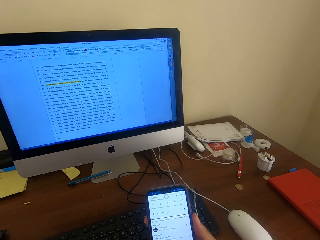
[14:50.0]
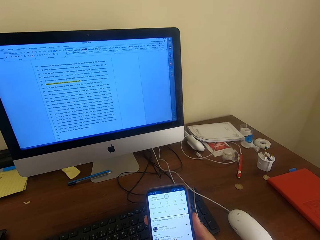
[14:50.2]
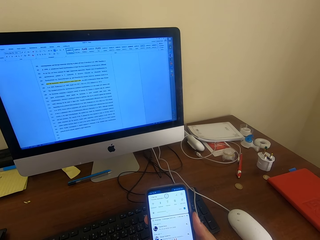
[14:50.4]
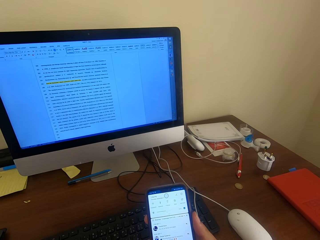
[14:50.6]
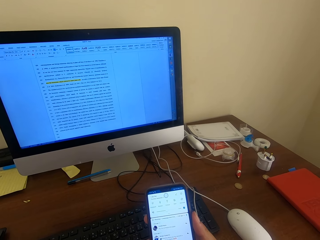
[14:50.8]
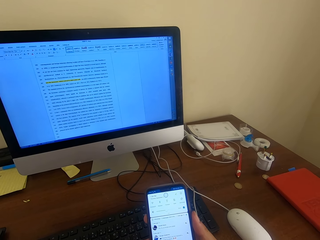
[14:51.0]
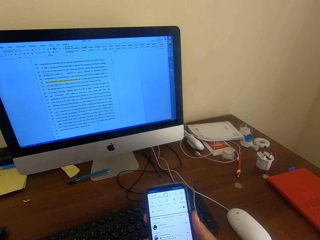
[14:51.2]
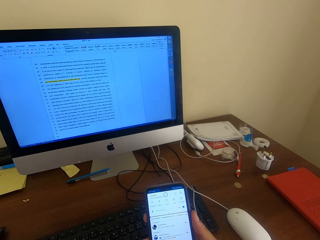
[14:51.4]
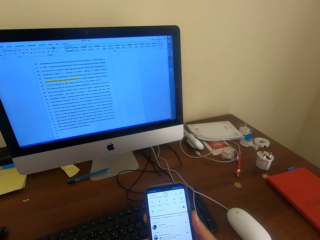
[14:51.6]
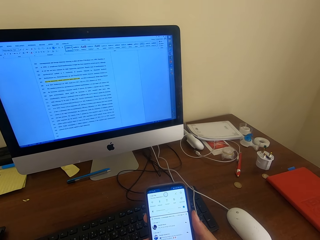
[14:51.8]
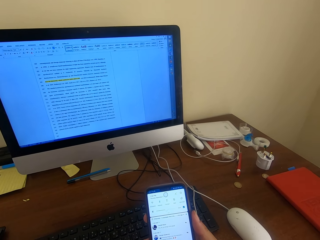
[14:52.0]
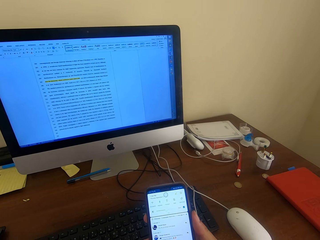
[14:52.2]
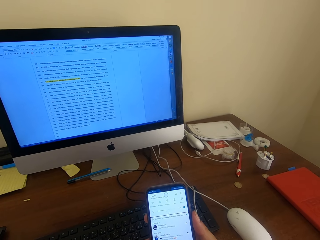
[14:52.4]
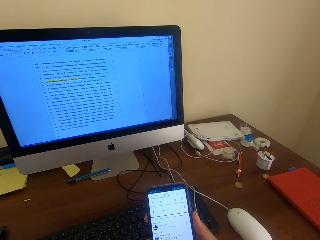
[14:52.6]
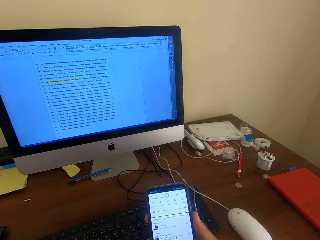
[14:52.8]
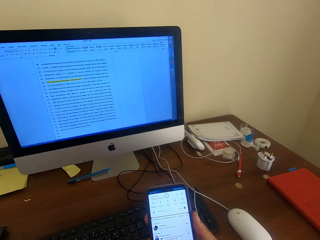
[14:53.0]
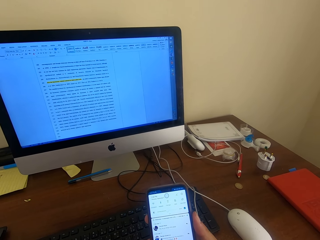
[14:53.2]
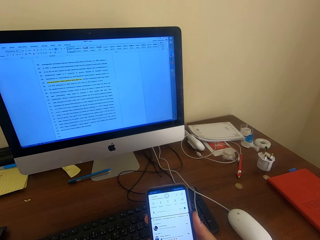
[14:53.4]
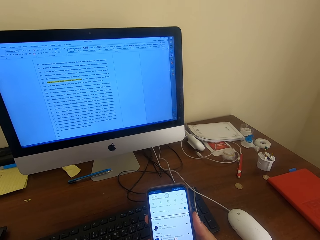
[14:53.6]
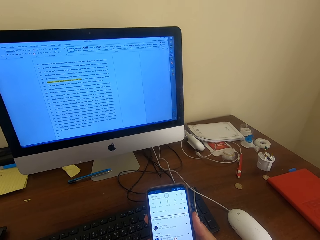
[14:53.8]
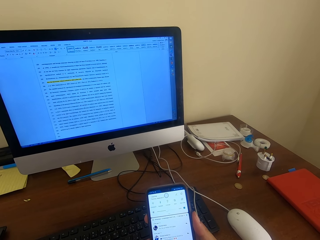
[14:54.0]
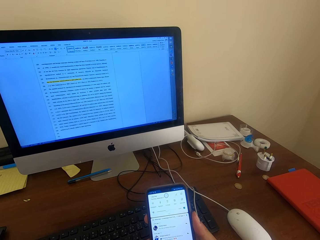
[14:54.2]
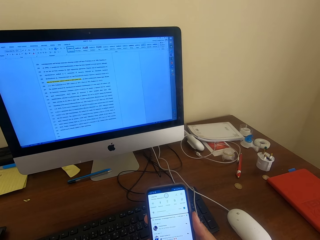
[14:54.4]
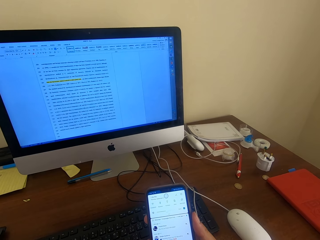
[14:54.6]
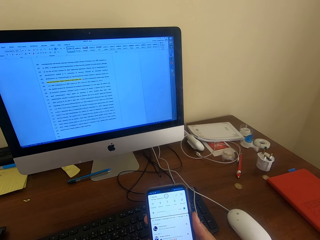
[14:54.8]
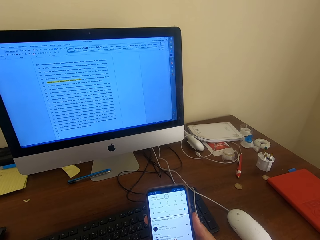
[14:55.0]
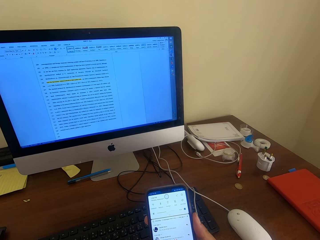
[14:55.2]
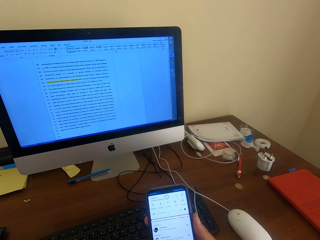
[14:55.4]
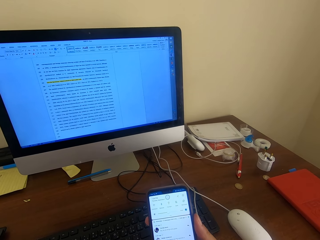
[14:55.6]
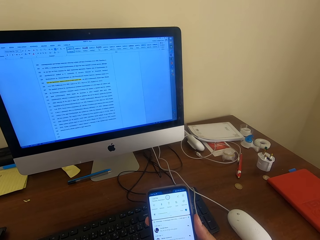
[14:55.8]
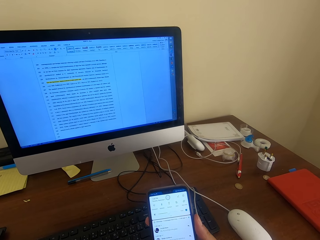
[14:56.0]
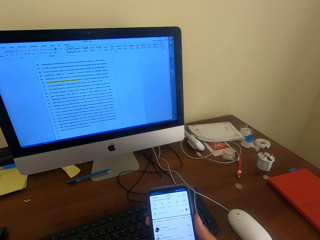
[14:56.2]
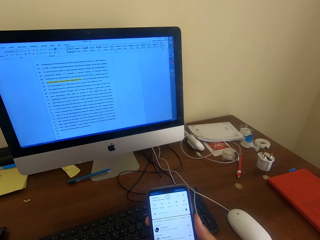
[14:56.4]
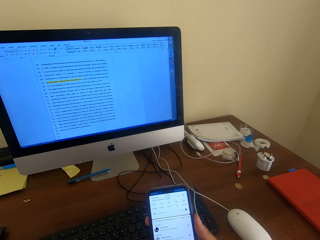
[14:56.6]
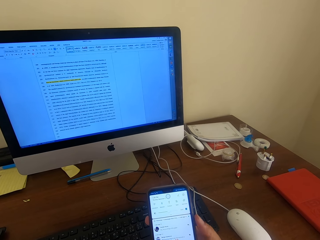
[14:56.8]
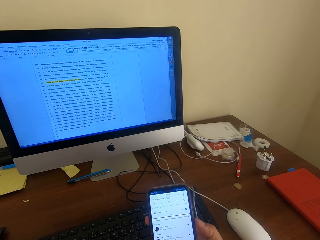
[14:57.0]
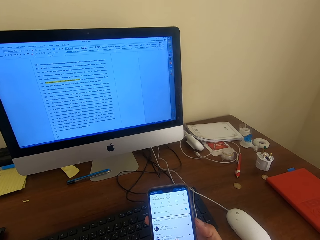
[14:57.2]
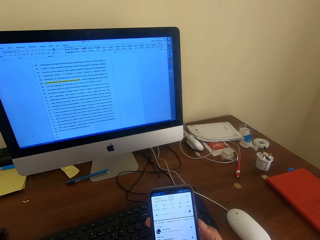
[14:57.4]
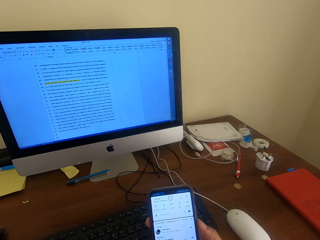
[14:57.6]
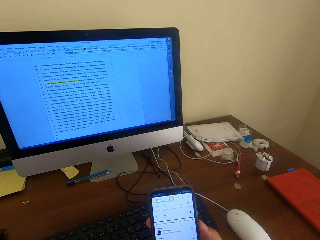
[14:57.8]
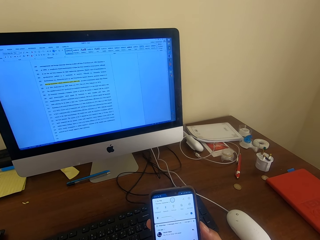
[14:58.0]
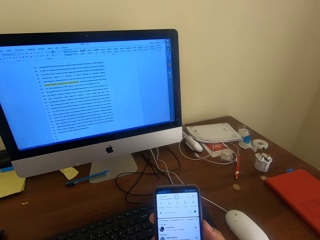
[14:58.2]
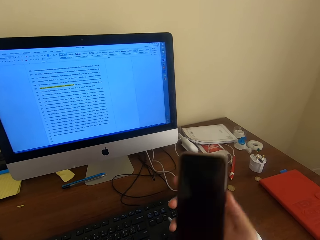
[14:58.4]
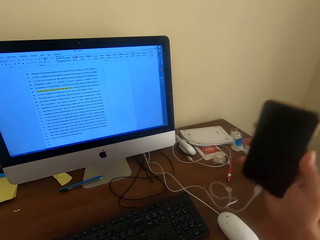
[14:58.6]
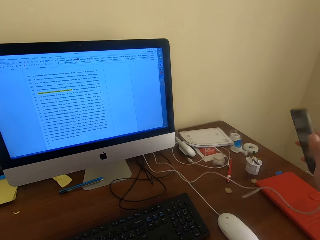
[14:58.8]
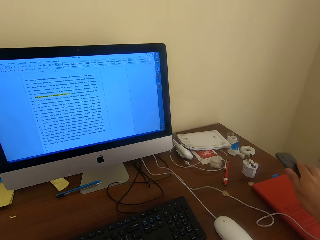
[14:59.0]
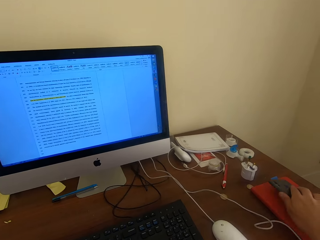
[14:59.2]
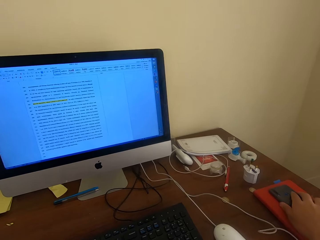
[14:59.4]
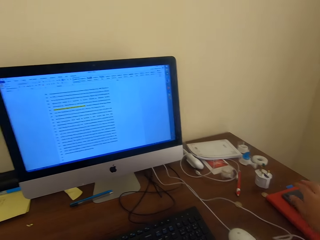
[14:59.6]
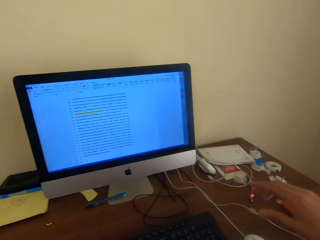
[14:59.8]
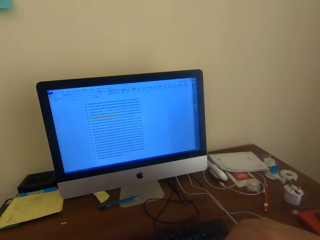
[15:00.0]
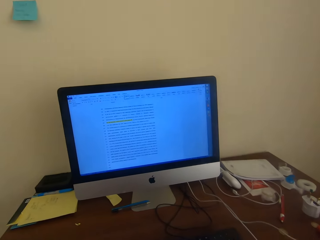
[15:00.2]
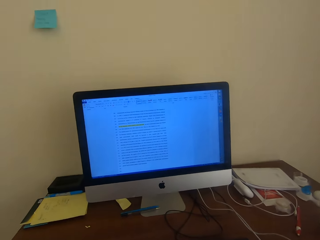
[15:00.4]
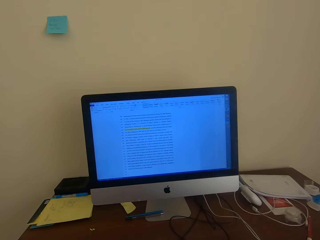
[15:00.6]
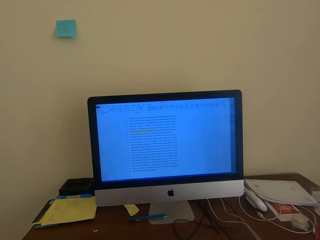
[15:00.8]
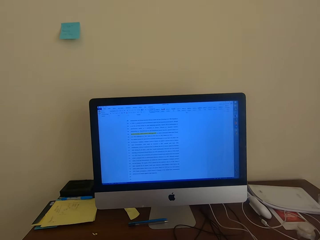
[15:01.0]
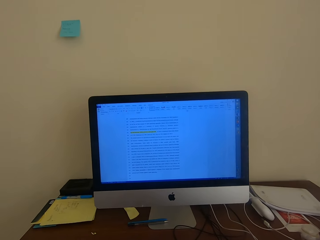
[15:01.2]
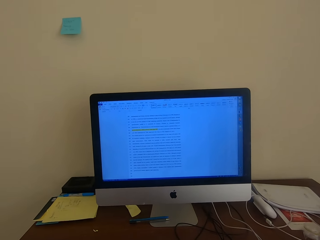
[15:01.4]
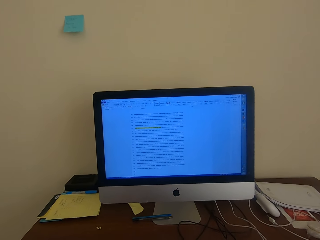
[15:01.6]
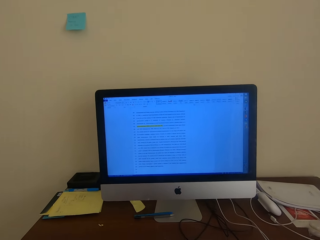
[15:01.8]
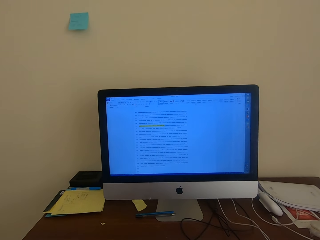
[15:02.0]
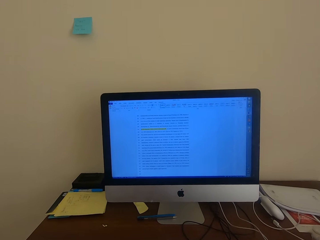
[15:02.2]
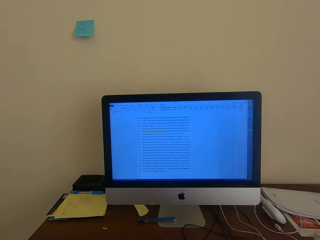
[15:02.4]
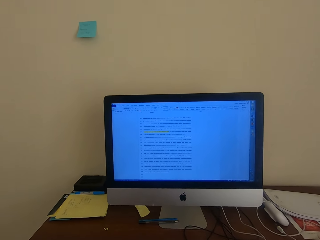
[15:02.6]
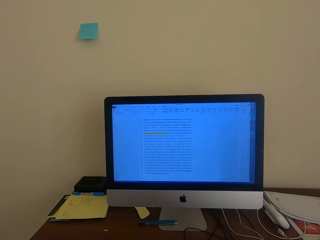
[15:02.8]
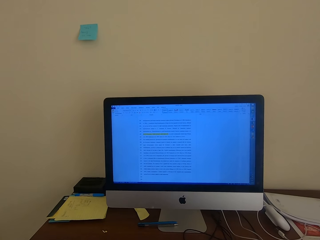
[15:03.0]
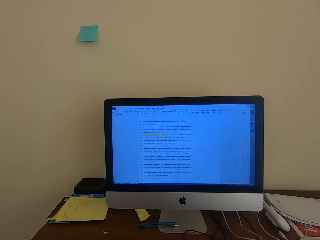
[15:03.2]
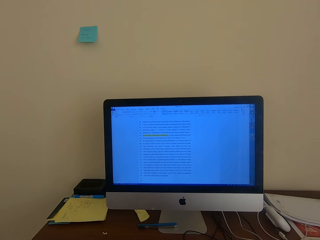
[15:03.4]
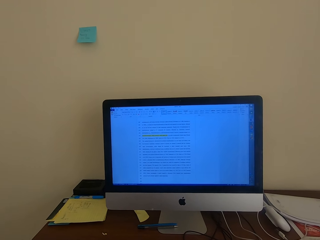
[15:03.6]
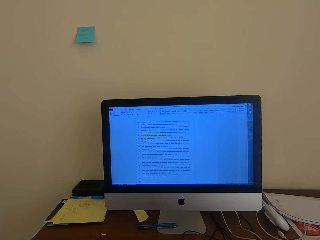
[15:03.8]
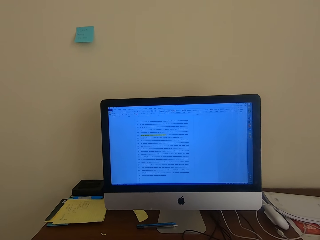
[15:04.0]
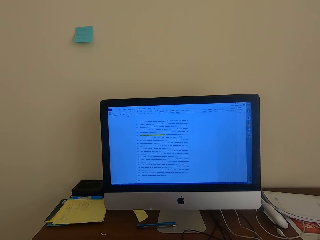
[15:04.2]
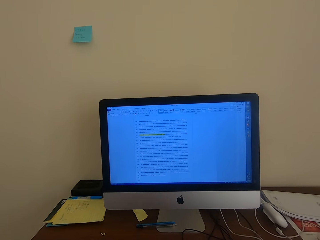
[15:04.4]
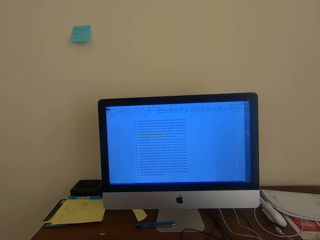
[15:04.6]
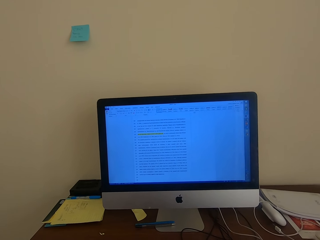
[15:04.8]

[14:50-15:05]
The camera wearer puts the phone on the table. They read on the desktop.

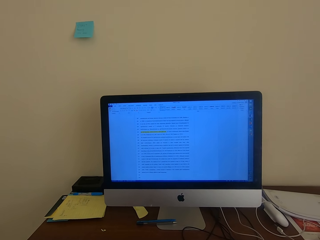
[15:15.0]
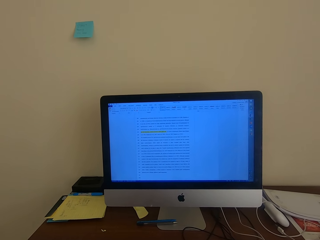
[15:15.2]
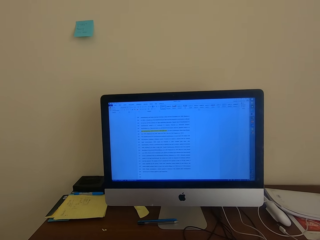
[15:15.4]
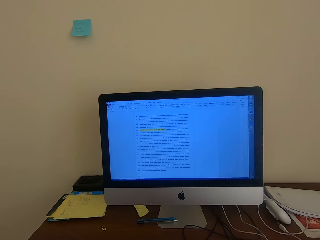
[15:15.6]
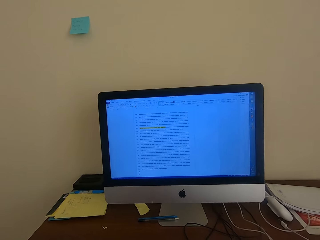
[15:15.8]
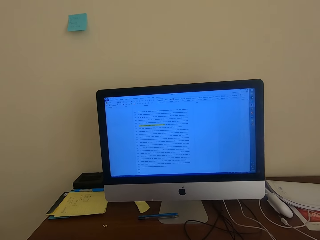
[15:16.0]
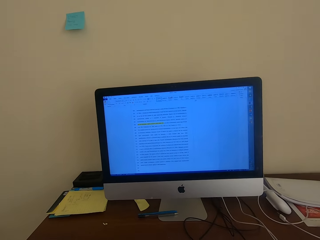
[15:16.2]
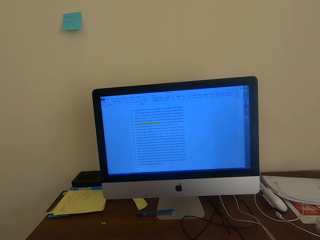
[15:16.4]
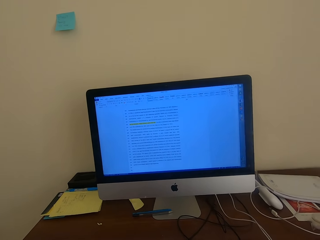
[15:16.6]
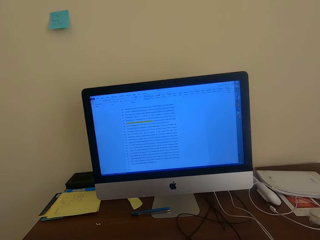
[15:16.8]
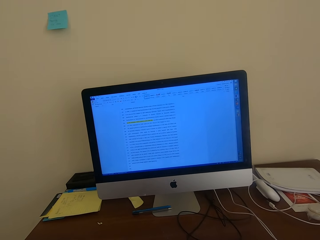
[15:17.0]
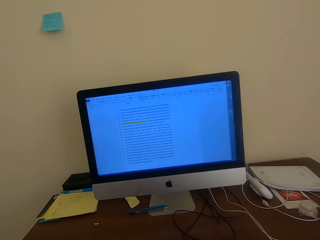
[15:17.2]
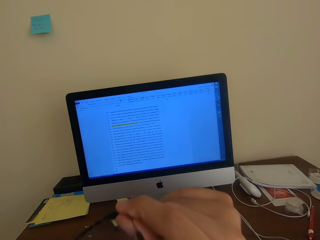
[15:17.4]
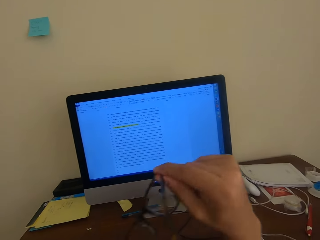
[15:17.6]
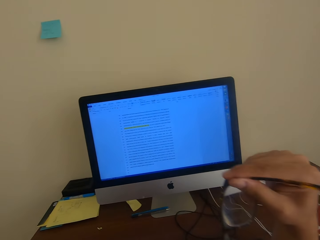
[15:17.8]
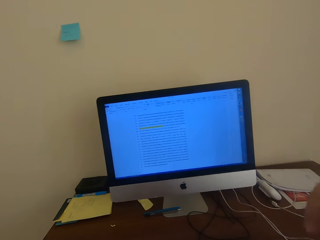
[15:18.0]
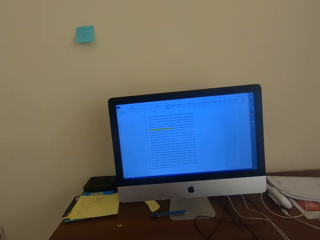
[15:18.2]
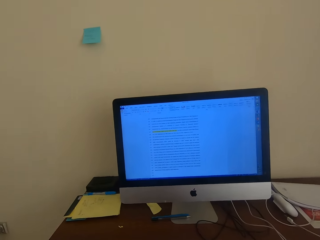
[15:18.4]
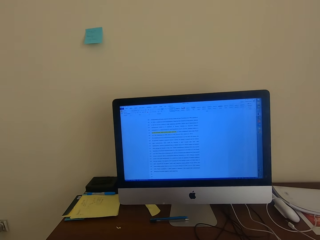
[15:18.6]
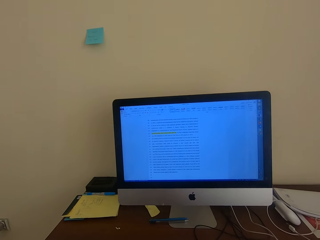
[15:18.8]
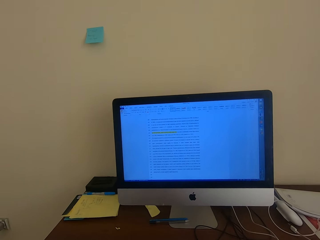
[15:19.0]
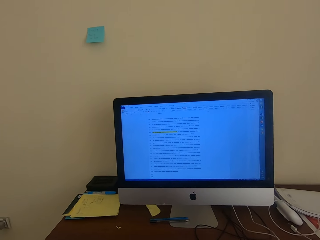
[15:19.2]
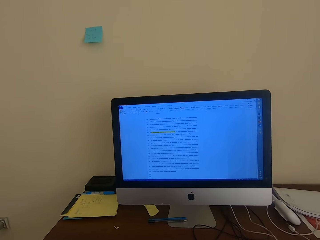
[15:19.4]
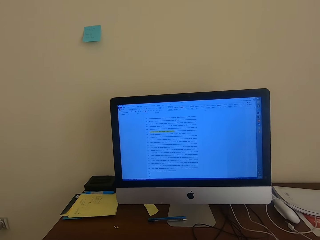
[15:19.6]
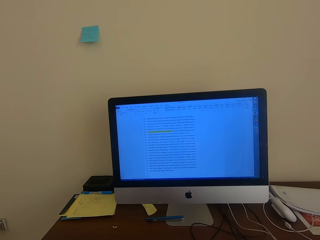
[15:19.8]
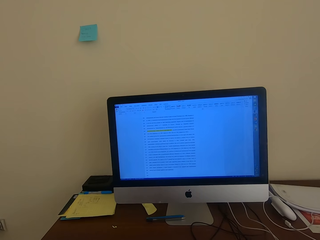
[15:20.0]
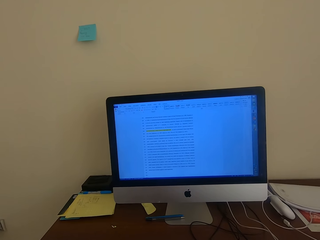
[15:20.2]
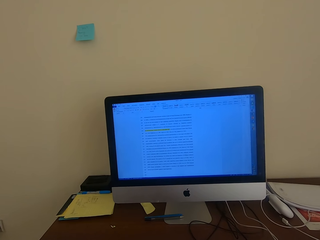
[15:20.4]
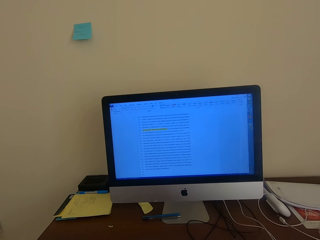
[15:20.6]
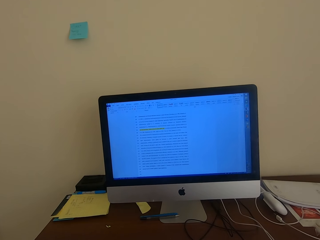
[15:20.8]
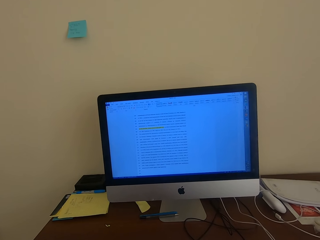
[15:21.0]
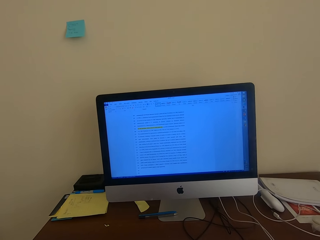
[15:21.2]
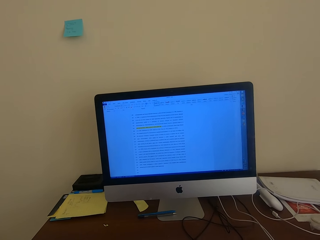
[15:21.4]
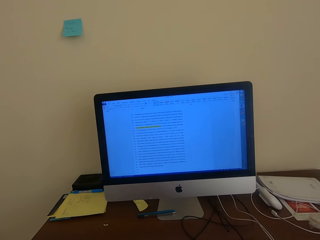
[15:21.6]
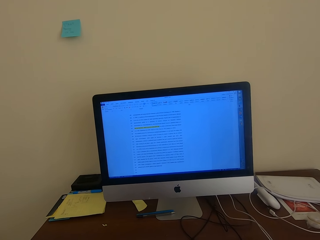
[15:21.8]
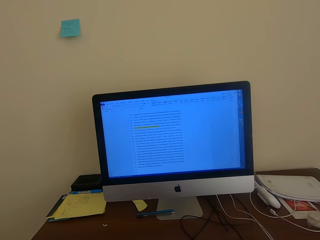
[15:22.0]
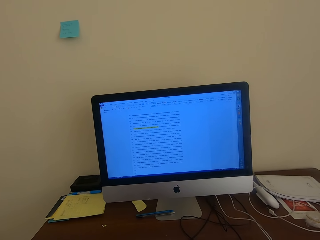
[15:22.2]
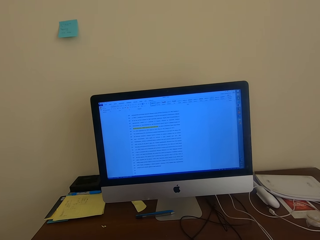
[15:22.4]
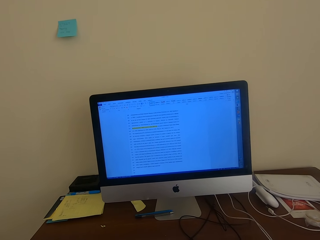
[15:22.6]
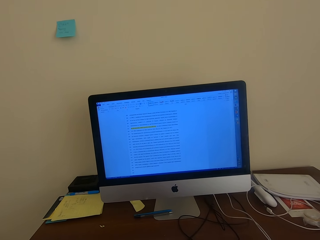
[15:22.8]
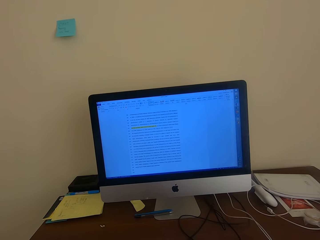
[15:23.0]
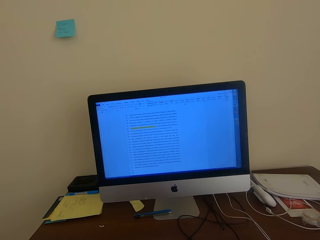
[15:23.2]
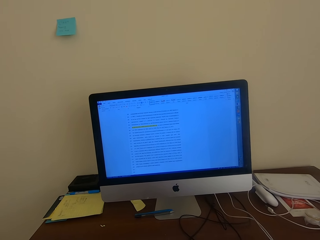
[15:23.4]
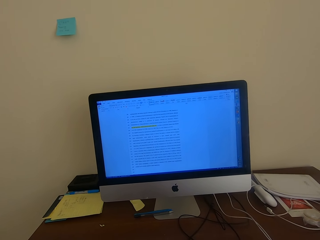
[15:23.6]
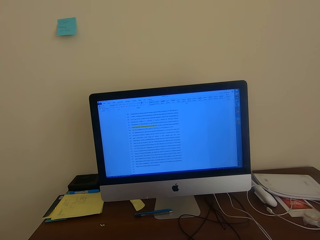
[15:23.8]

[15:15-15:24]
The camera wearer picks up the glasses and puts on the glasses. They read on the desktop.
